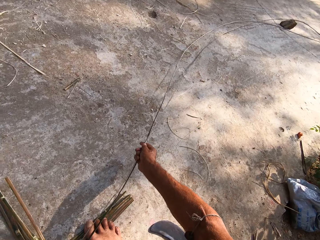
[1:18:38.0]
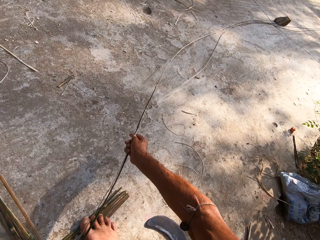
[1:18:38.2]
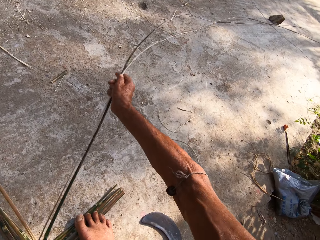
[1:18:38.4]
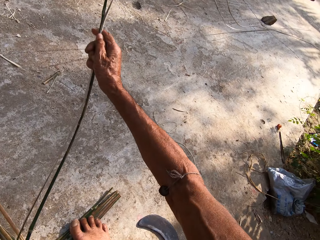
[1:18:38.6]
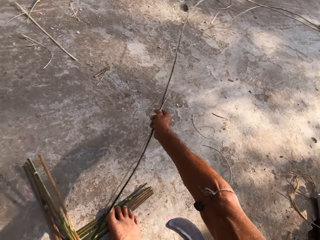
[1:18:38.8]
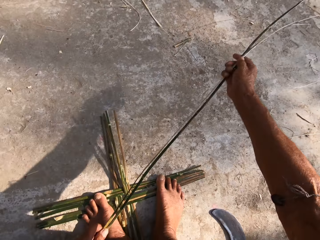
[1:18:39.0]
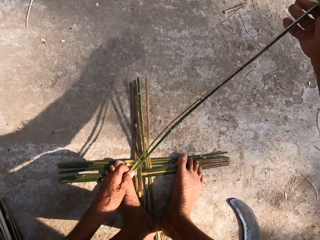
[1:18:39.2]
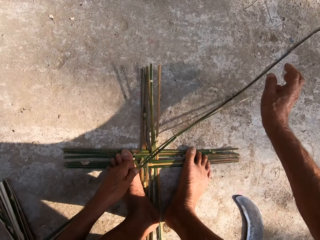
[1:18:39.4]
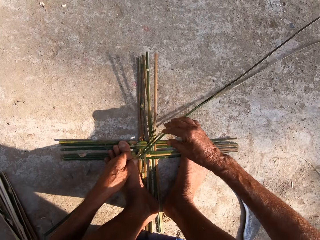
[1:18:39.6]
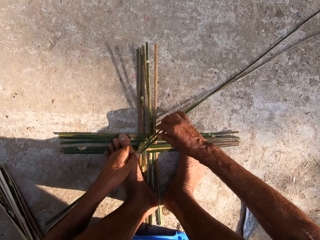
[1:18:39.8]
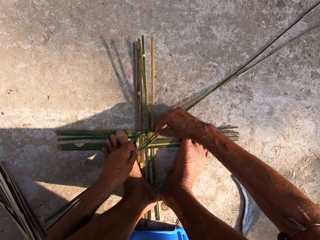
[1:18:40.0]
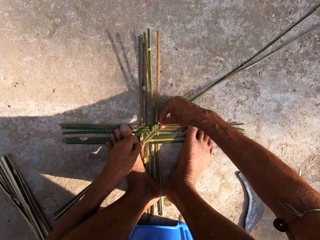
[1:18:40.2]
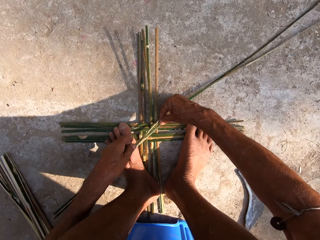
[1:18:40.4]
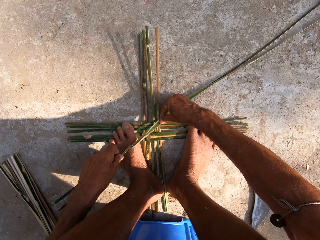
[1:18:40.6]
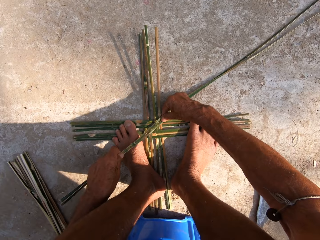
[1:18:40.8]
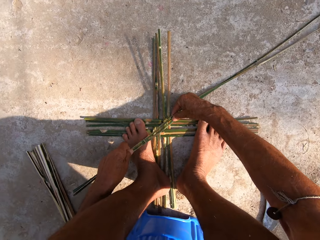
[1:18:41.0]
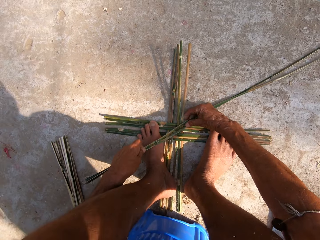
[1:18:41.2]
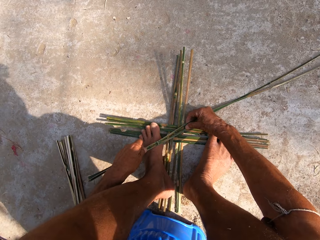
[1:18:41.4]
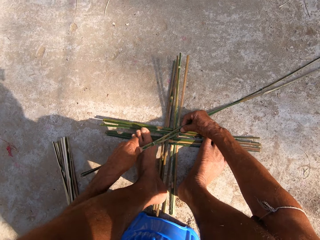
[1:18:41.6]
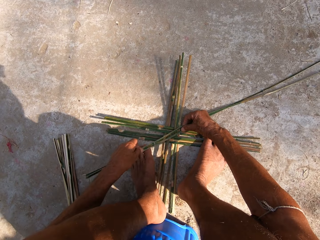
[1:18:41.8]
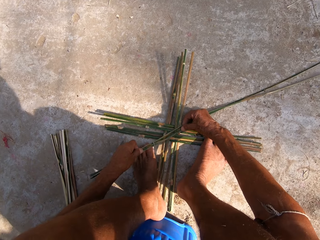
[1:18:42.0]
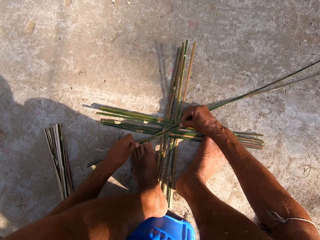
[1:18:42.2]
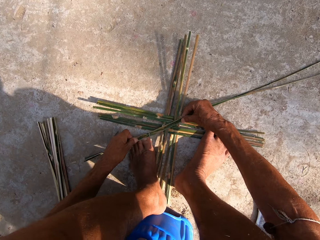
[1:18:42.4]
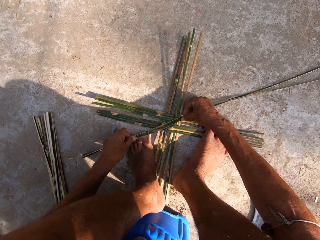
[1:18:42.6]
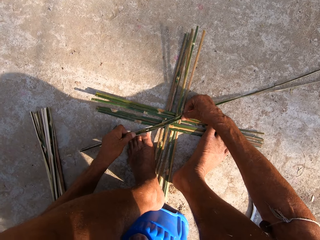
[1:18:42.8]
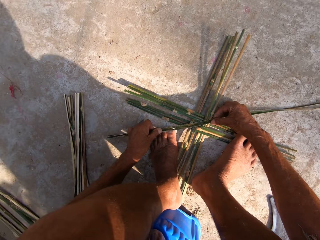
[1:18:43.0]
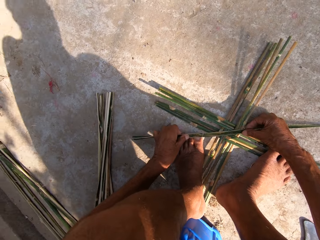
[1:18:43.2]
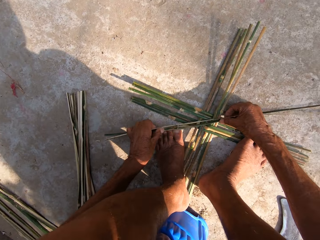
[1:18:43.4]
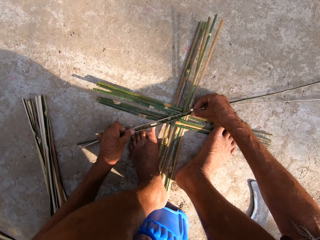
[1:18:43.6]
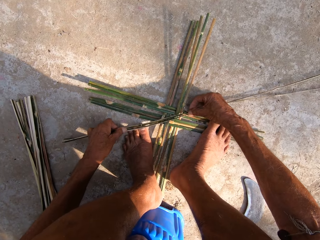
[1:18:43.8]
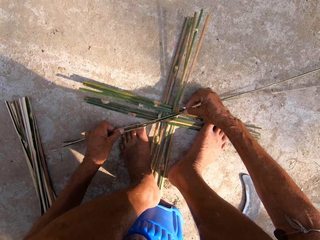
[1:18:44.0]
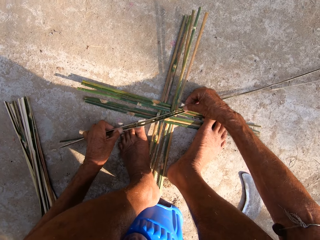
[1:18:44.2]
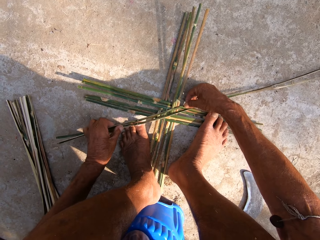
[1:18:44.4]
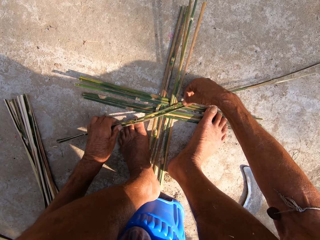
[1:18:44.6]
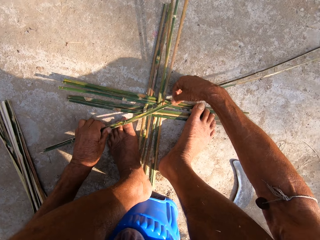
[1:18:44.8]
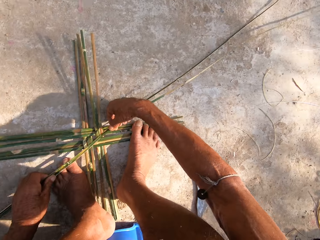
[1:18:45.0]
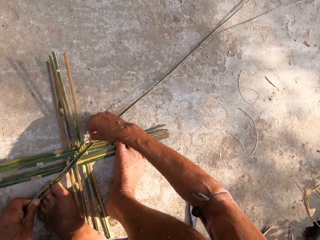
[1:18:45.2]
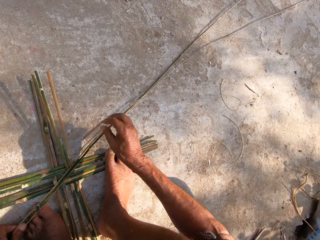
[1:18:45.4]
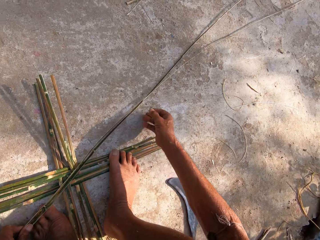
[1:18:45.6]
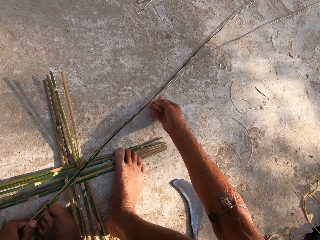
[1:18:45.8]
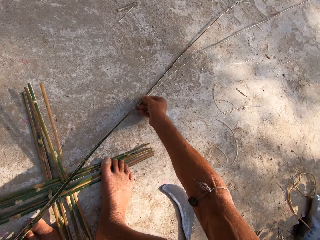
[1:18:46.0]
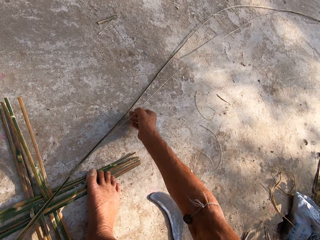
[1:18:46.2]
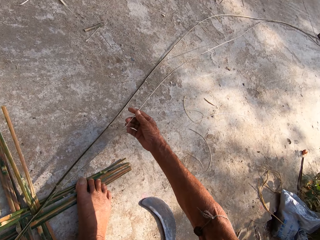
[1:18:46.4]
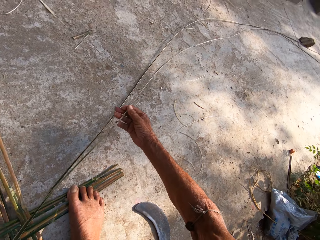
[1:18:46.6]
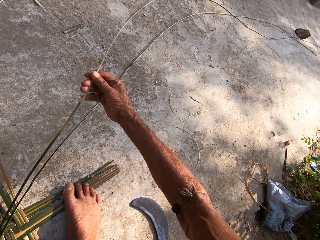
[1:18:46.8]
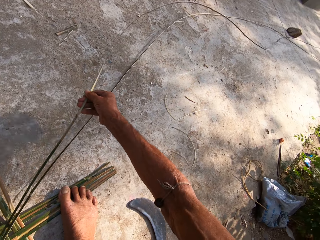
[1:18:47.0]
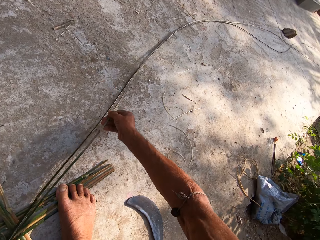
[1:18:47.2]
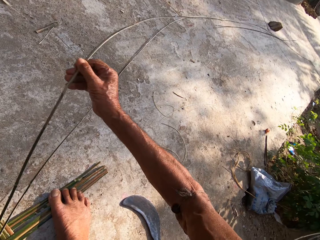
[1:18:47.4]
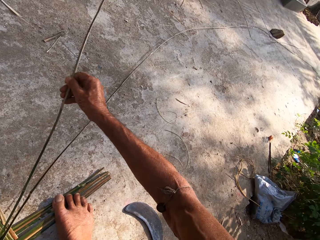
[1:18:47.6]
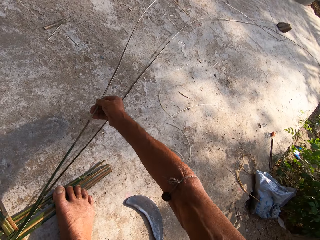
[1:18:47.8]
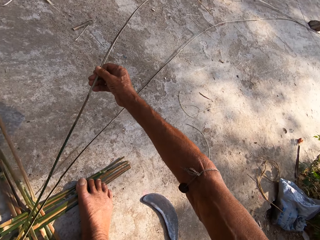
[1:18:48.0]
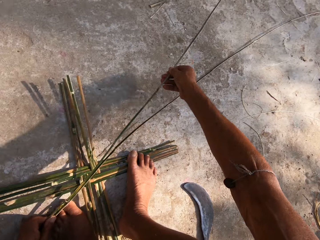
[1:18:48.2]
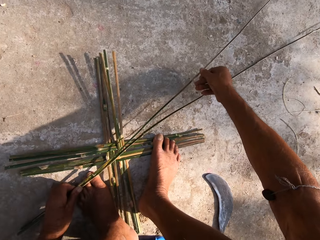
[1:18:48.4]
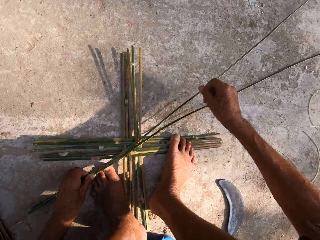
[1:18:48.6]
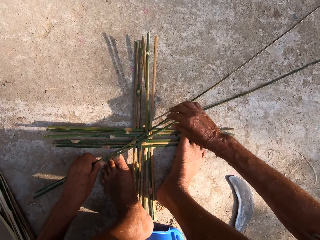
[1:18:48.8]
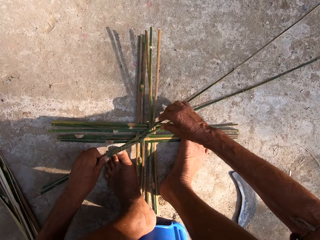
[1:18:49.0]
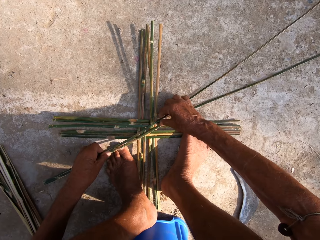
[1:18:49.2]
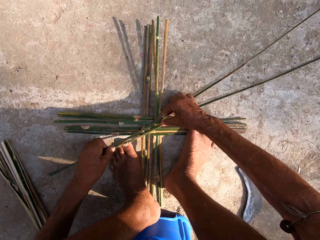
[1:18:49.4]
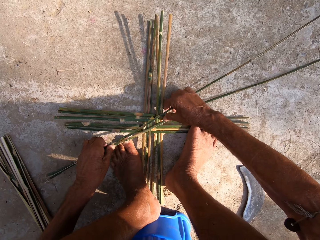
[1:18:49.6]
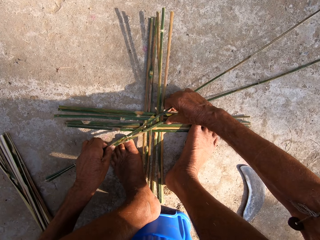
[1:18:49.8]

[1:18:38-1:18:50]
The camera wearer flaps the bamboo sticks. He weaves the bamboo sticks. He places the canes on the canes on the floor with both hands. He looks around. He adjusts the canes on the floor with his right hand. He lifts the bamboo stick and flaps the bamboo stick.

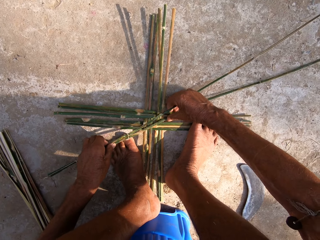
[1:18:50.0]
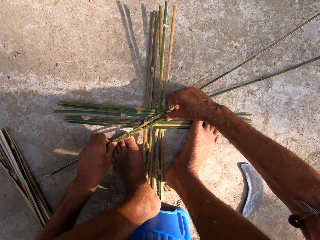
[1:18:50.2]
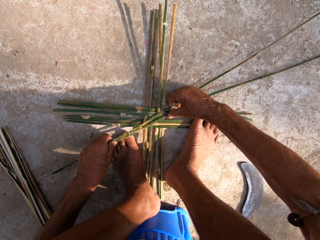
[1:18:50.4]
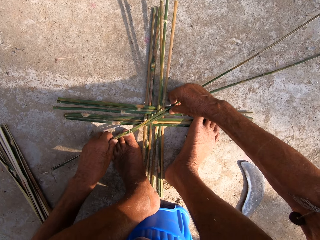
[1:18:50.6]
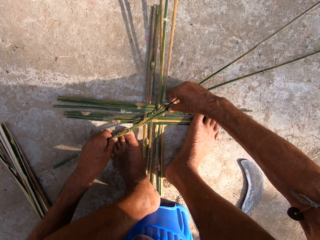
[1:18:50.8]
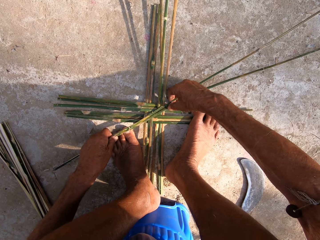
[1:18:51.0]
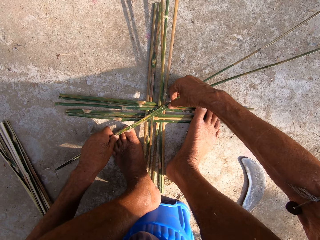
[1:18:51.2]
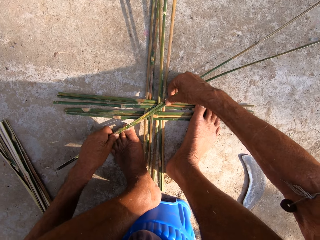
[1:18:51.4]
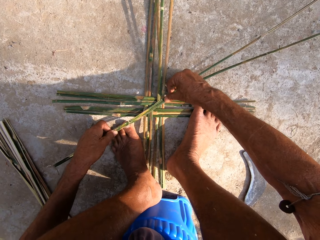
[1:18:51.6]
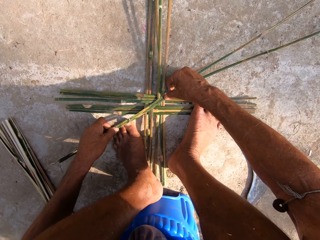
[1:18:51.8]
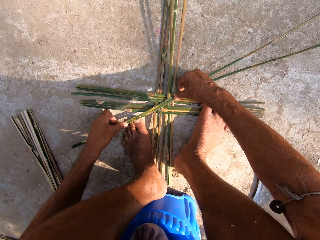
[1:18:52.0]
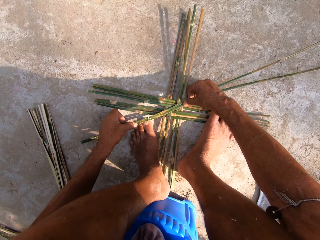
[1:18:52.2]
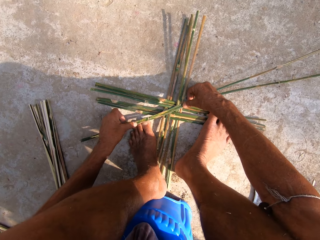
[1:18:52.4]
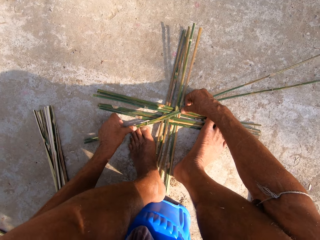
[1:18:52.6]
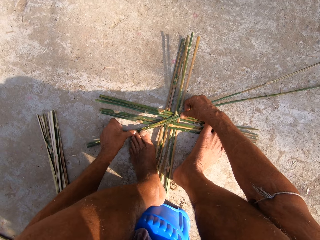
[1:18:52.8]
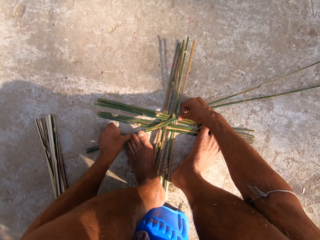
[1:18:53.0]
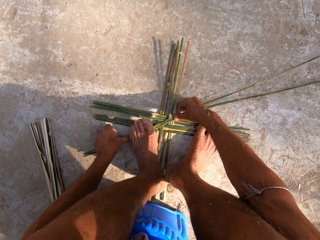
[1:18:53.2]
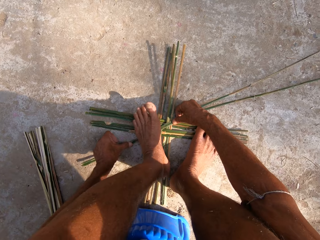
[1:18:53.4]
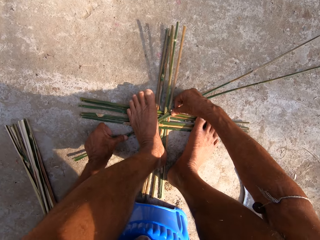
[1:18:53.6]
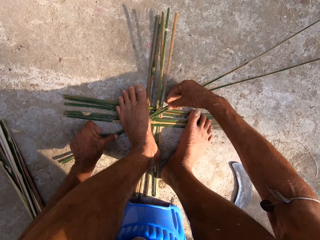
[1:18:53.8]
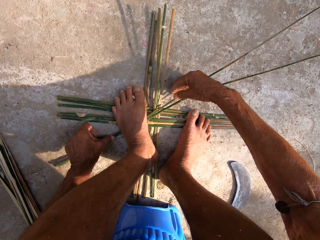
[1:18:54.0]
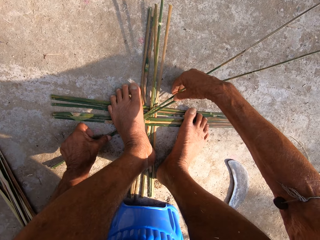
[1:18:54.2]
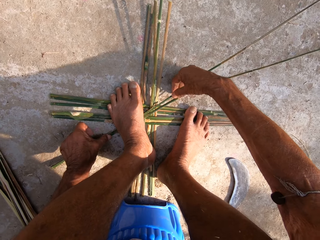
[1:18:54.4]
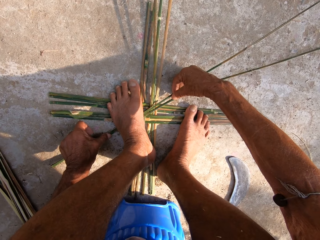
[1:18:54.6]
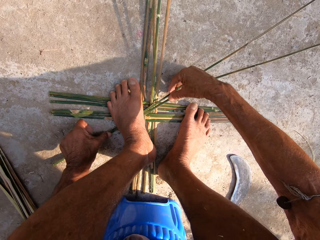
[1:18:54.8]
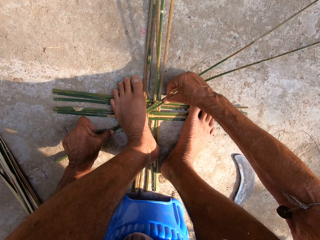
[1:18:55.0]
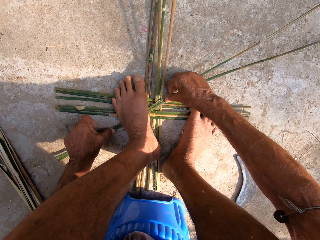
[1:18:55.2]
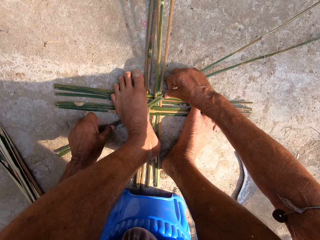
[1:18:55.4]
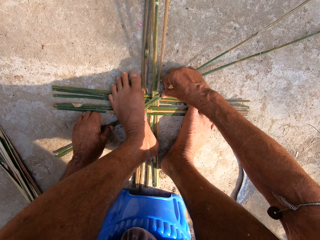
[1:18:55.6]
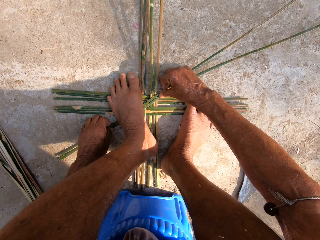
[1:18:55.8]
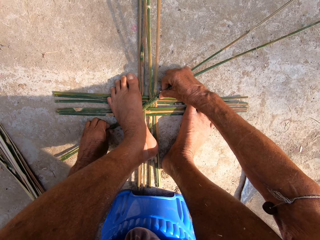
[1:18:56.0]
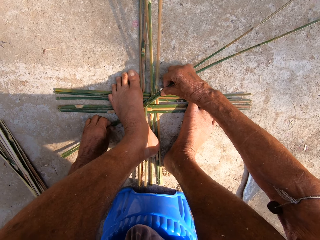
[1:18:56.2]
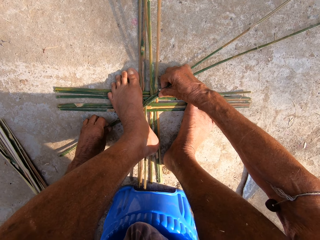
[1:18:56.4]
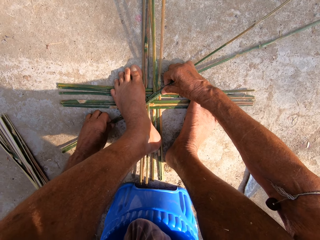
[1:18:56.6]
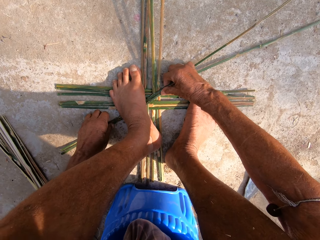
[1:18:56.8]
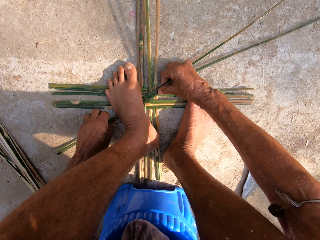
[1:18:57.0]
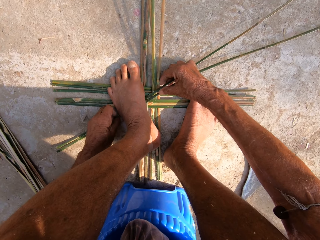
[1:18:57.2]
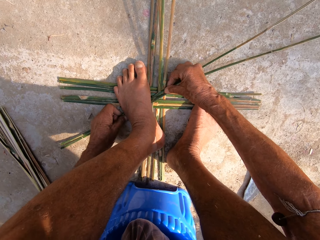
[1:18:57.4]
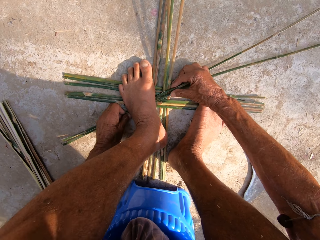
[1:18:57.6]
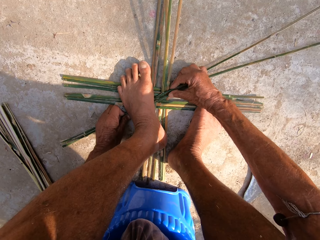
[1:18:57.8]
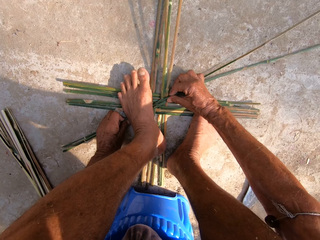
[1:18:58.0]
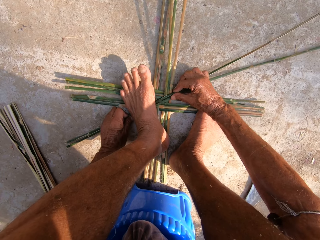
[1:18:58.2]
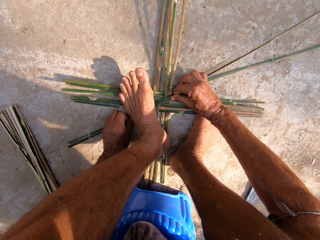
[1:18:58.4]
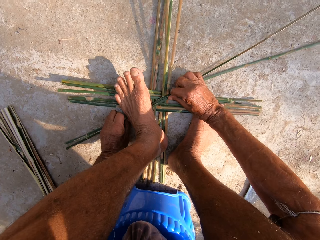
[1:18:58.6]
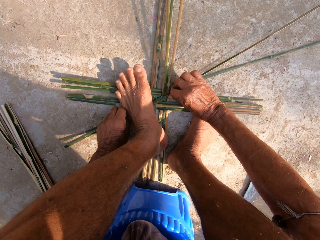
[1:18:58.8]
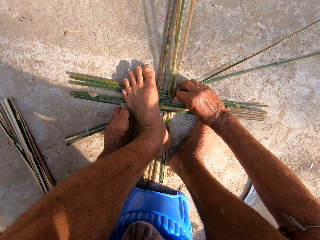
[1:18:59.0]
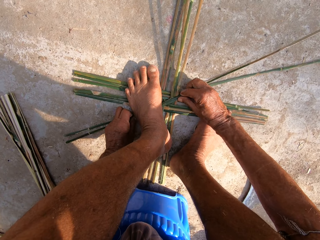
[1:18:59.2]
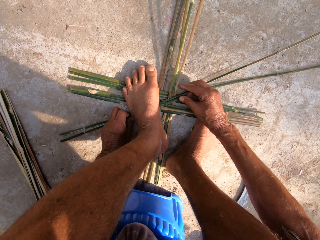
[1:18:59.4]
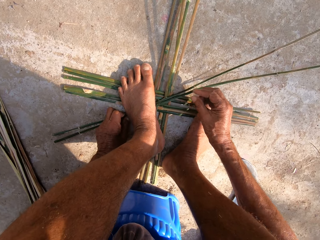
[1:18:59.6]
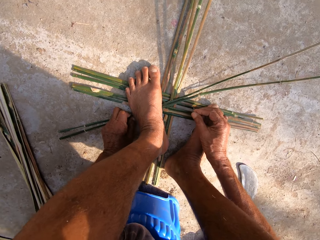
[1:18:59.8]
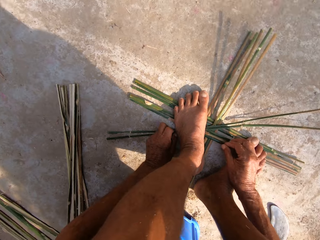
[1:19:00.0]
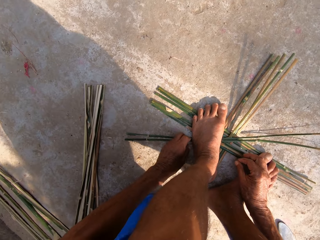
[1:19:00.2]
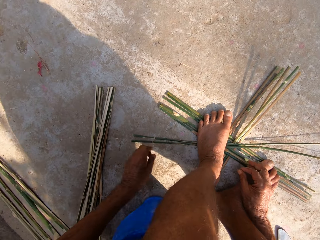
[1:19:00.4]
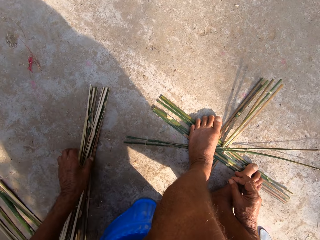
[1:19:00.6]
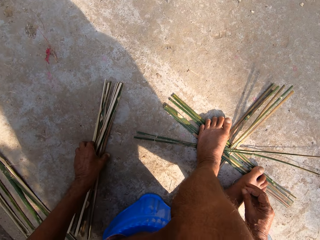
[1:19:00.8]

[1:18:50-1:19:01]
The camera wearer weaves the bamboo sticks. He holds the canes on the canes on the floor with both hands. He places his left leg on the canes on the floor. He holds the bamboo sticks using his feet. He weaves the bamboo sticks.
